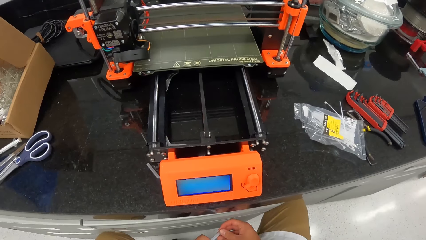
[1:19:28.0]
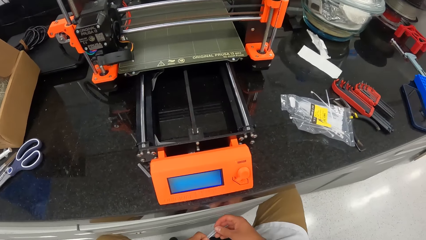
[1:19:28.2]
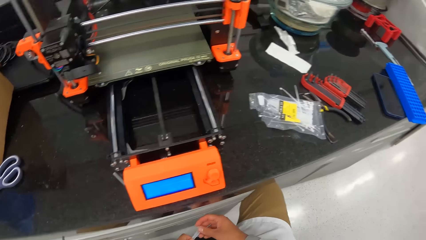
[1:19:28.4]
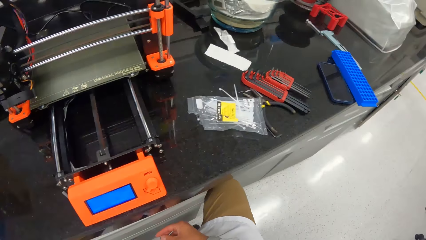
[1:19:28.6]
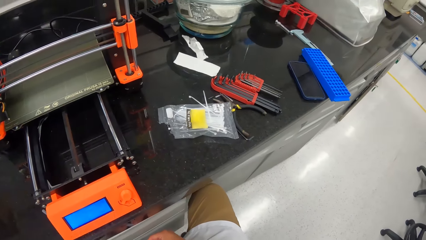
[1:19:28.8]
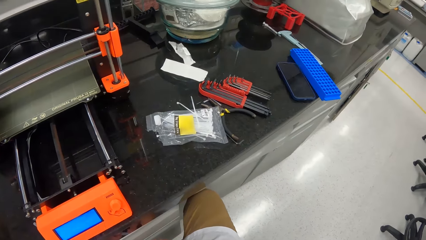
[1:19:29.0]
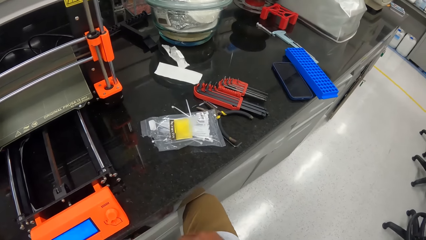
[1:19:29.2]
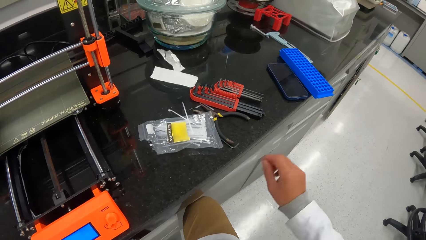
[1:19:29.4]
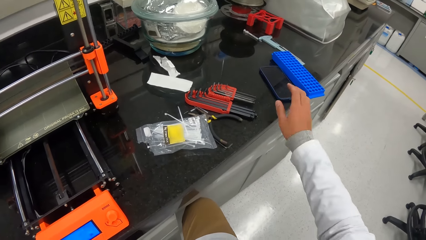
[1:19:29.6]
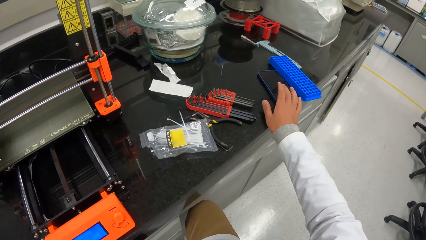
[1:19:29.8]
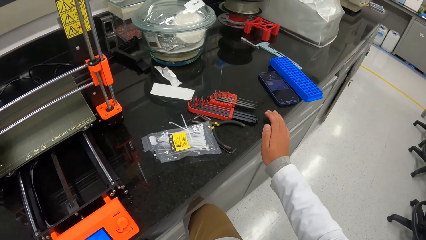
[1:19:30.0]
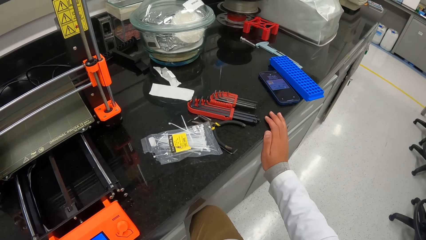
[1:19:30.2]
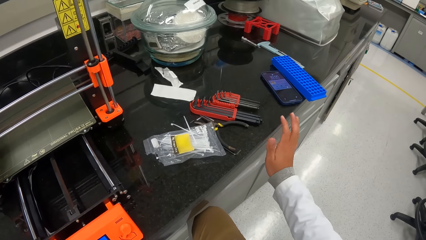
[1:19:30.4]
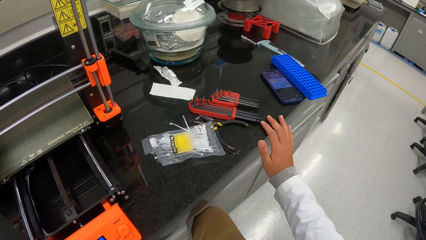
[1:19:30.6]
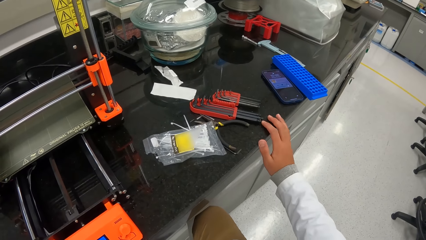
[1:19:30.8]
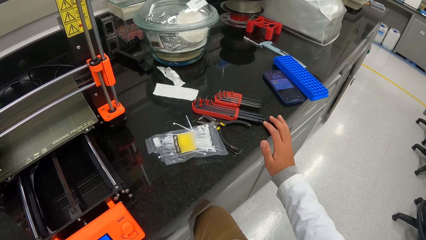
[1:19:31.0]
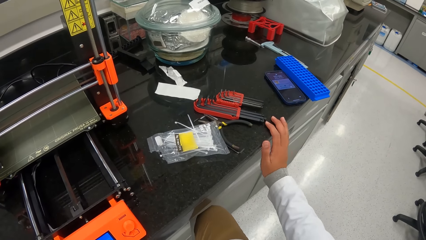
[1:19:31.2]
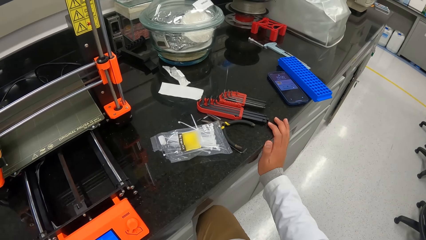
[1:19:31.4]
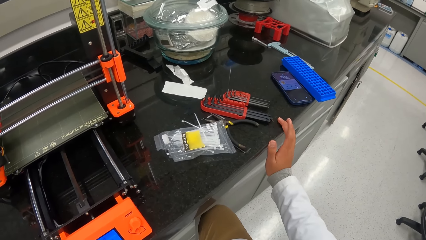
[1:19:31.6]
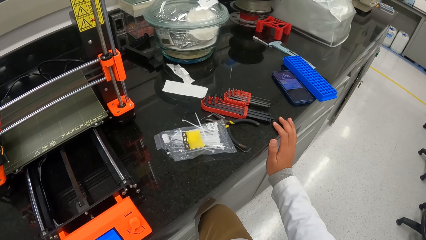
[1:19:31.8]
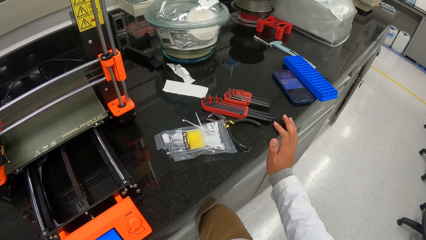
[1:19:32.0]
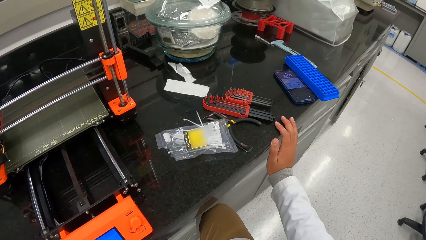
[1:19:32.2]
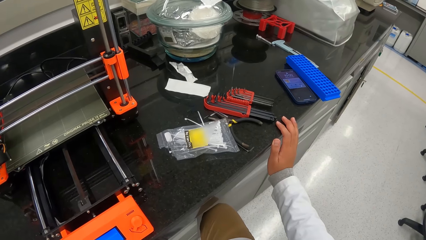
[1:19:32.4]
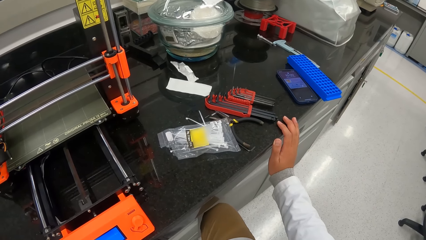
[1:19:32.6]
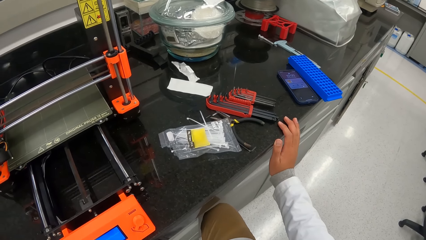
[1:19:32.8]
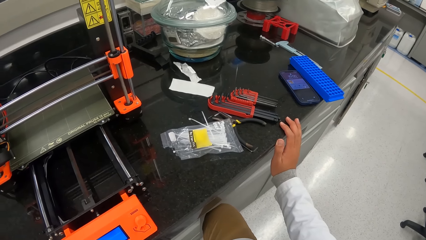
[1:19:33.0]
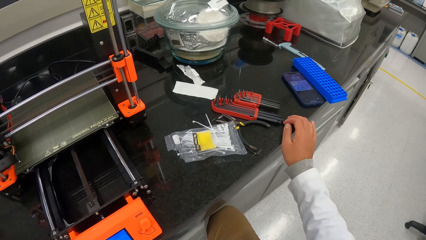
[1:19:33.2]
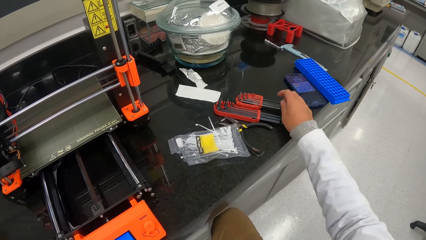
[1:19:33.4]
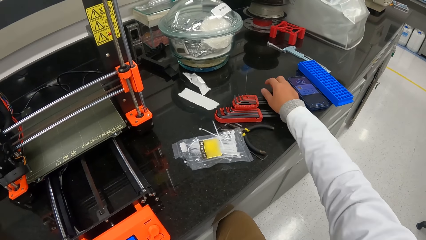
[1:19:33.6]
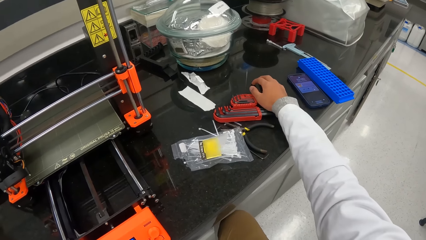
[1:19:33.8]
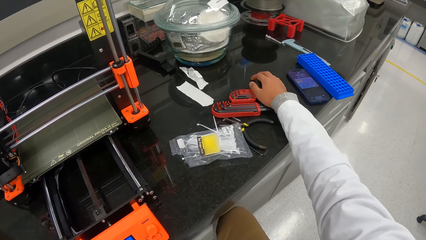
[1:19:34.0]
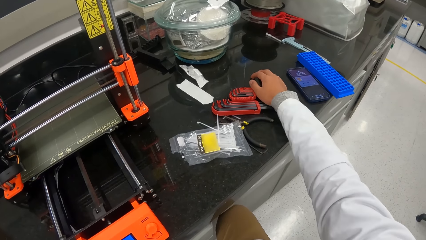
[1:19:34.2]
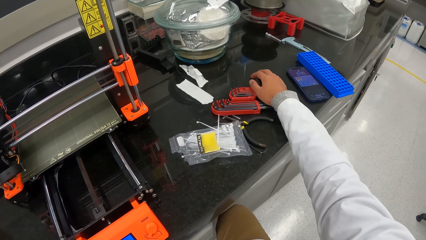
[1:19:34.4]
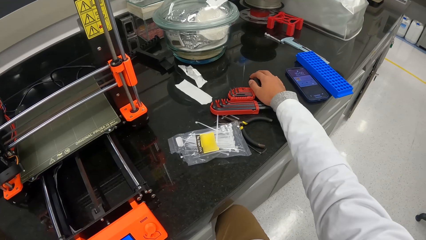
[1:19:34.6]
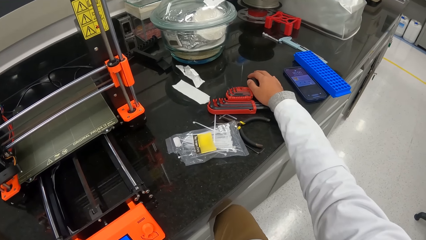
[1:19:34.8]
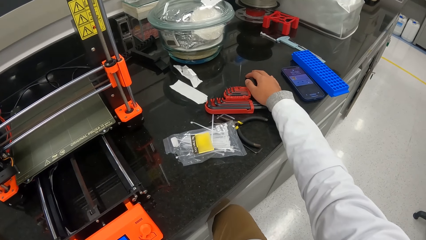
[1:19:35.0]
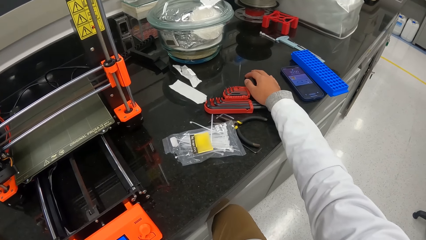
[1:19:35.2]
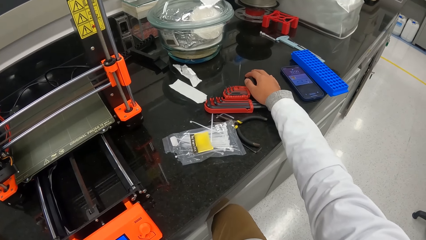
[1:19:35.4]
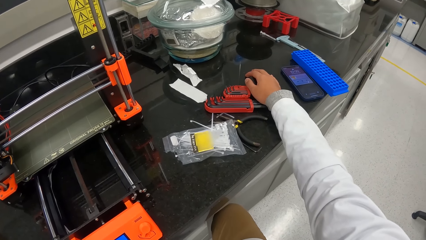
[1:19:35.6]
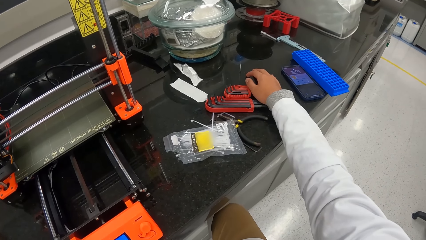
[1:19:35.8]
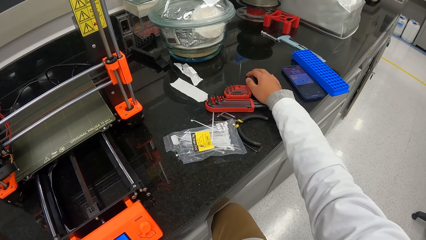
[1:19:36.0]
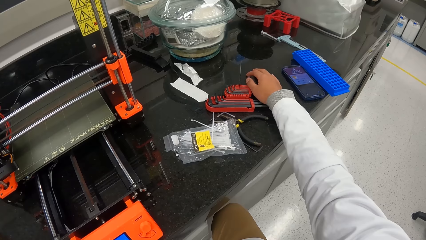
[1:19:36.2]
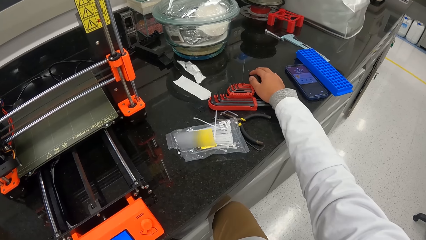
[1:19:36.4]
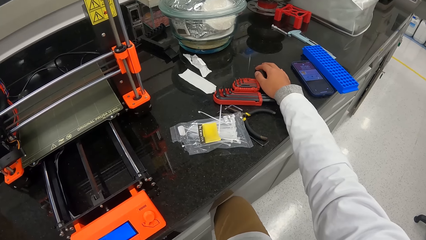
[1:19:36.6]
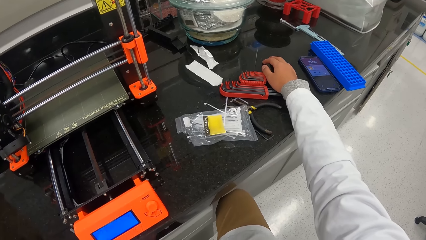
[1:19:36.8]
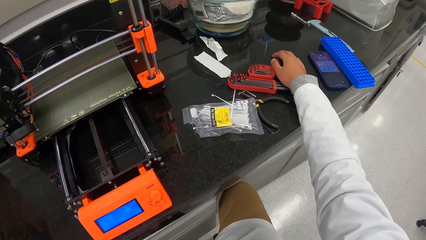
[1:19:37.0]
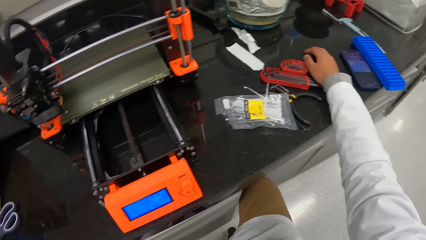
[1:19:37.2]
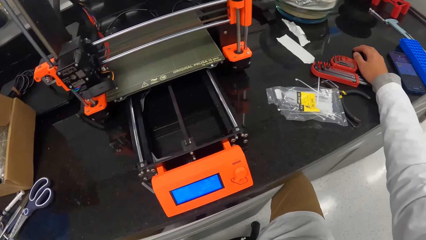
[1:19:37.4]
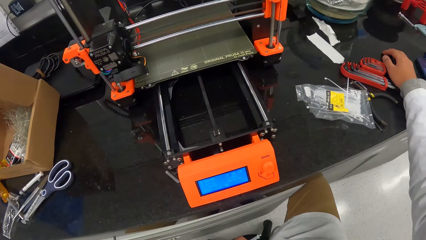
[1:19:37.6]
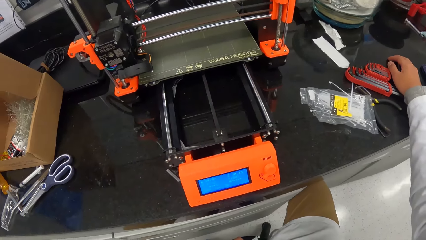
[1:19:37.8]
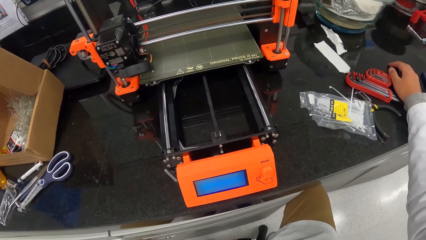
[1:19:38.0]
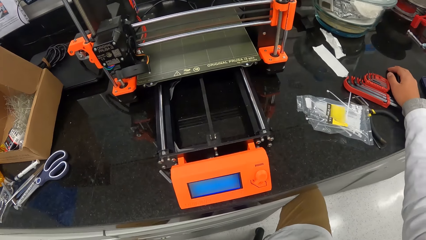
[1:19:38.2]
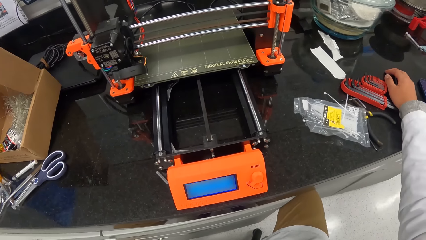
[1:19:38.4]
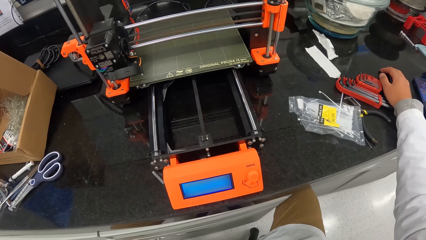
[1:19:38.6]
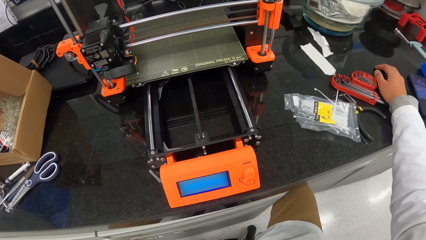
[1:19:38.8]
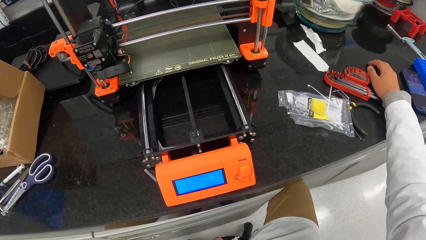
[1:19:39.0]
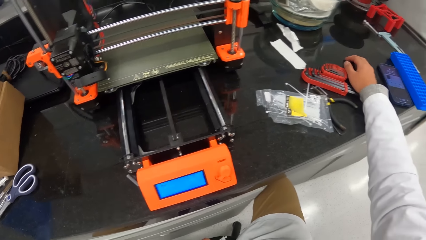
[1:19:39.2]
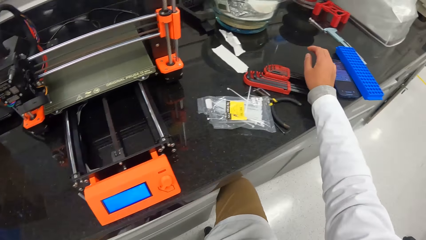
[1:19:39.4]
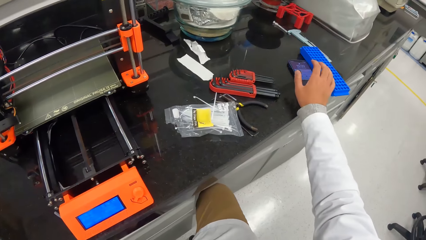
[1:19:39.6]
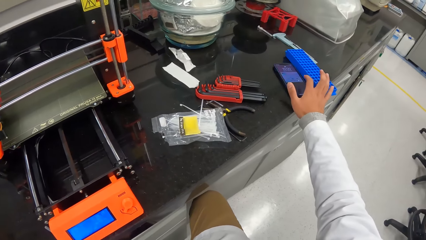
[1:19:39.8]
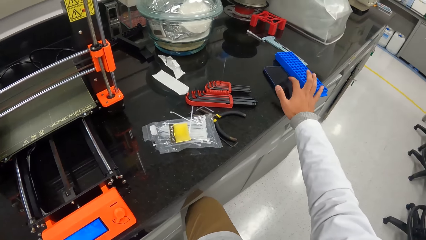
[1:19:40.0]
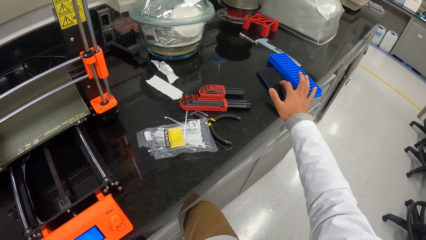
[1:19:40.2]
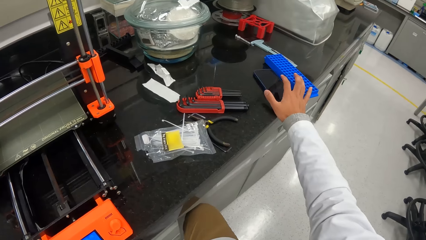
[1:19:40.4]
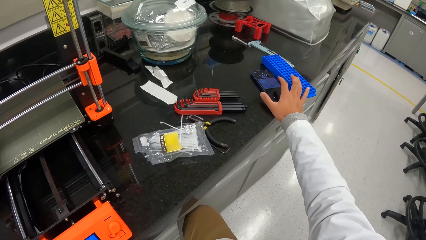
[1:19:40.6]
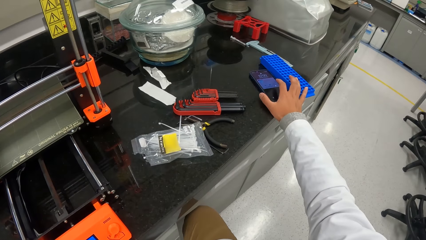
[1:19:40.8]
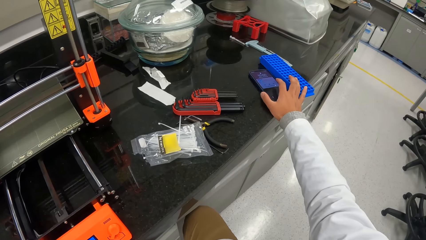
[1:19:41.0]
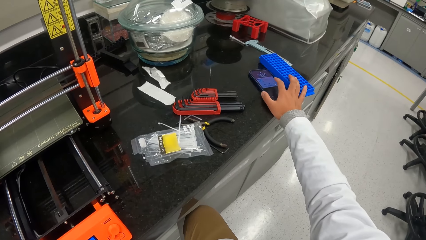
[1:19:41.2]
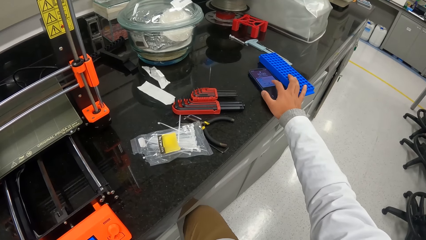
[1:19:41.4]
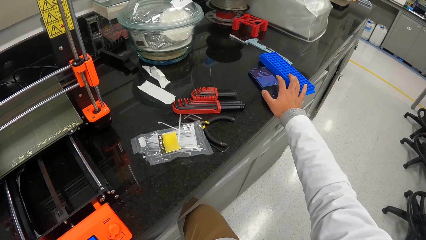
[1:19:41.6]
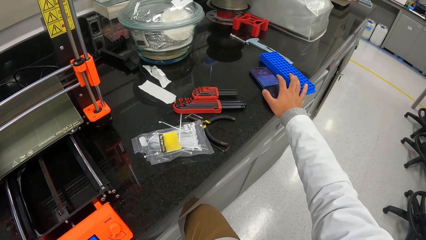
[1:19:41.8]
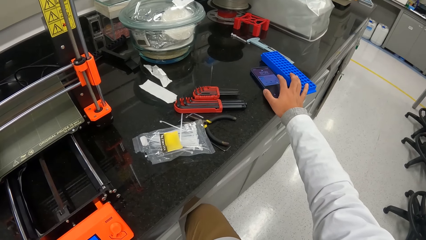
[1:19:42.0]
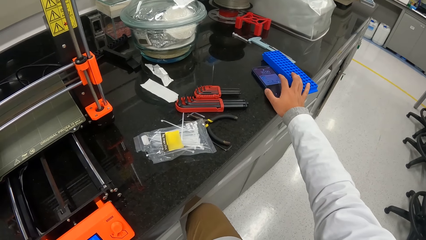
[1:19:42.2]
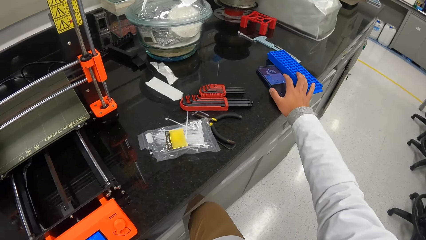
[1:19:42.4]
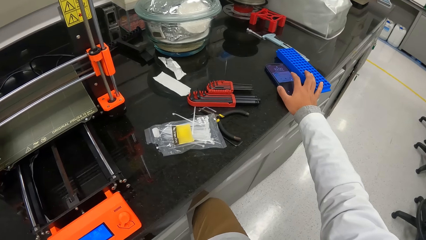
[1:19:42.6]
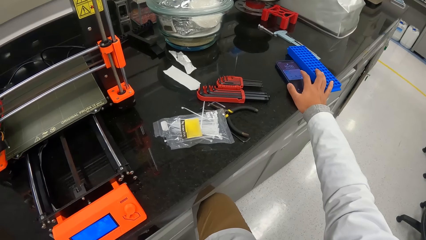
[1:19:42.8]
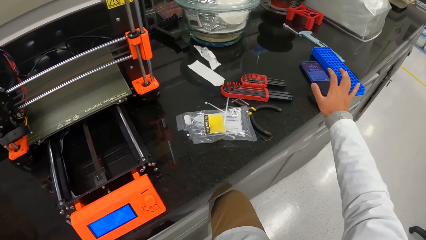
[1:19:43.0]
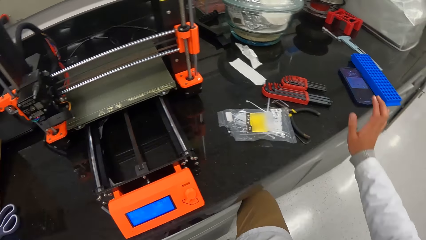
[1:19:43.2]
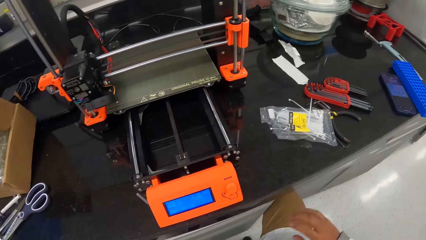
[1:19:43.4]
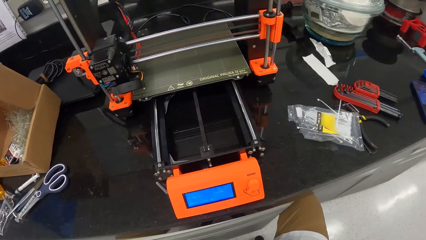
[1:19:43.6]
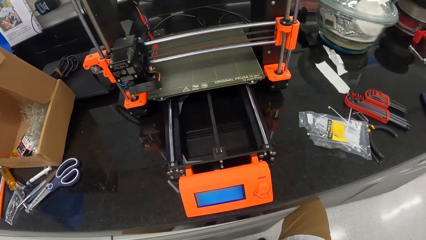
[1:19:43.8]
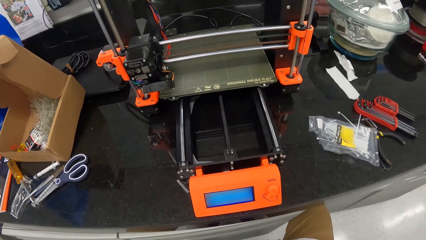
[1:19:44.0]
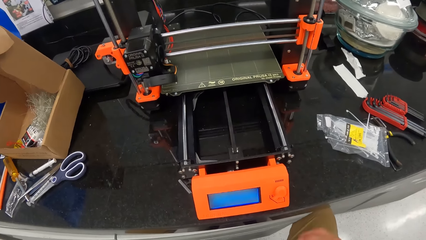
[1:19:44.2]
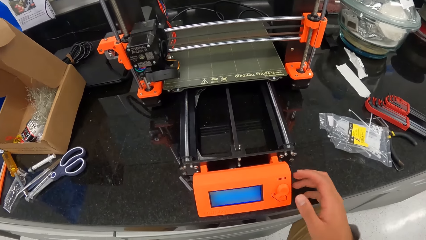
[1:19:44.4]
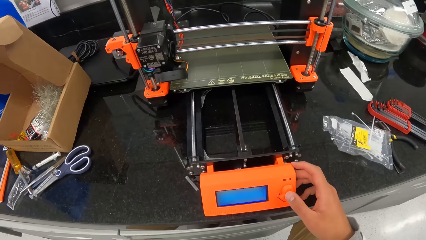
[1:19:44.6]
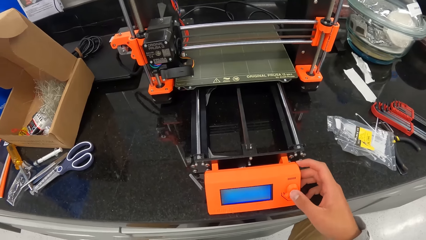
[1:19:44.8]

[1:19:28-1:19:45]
The camera wearer scrolls the phone. He touches the screen of the mobile phone and touches the table with his right hand. He looks at the phone, looks around the table, and looks at the scanning machine. He scrolls the phone. He touches the screen of the mobile phone. He looks at the scanning machine.
